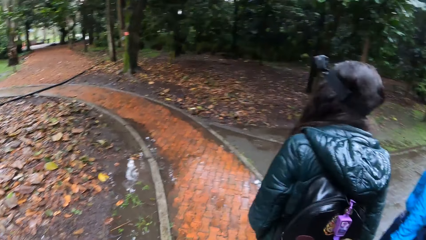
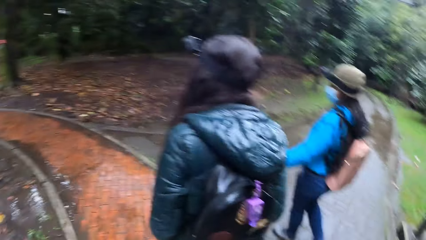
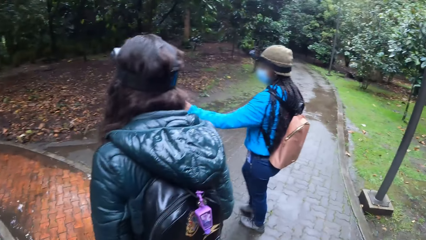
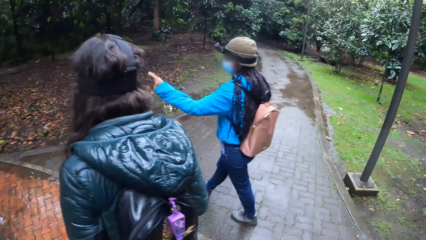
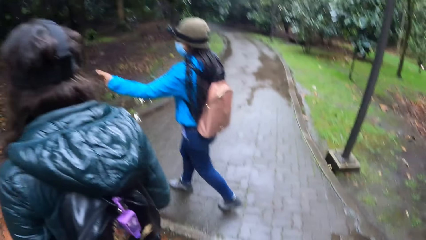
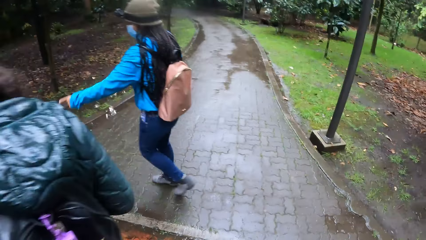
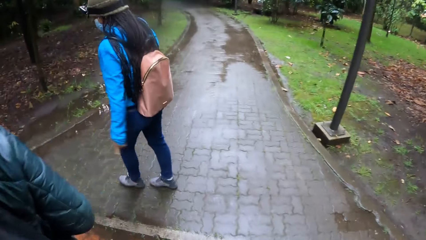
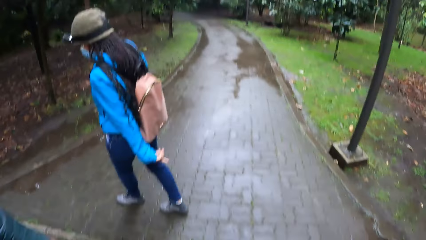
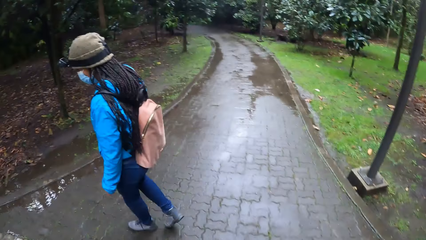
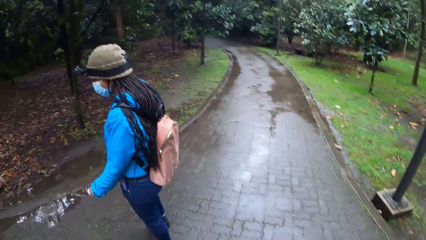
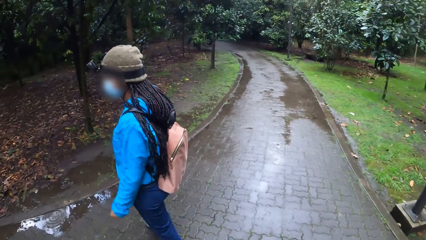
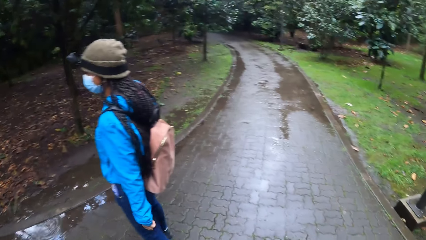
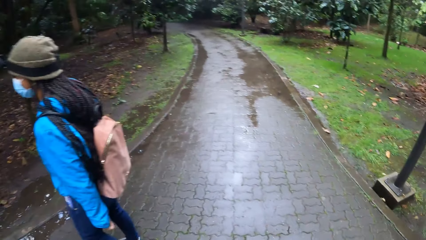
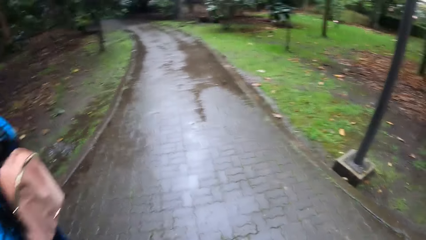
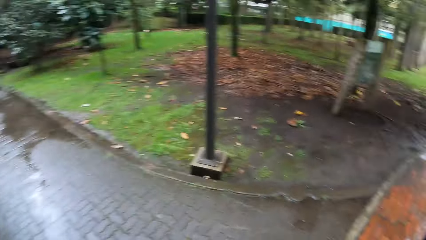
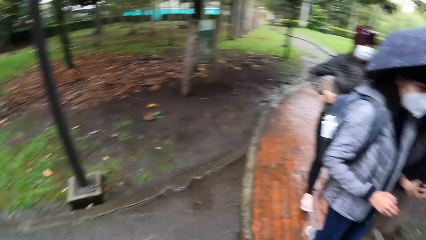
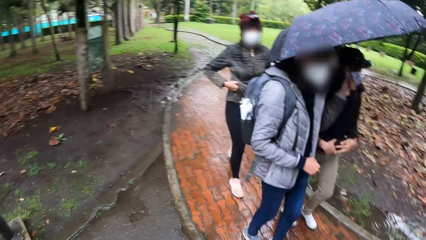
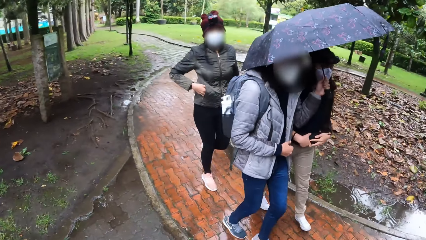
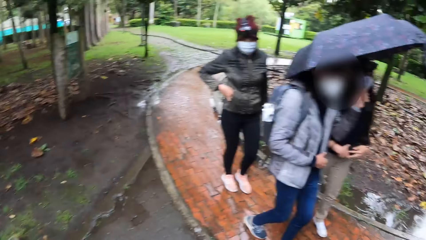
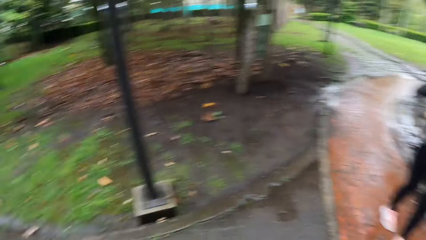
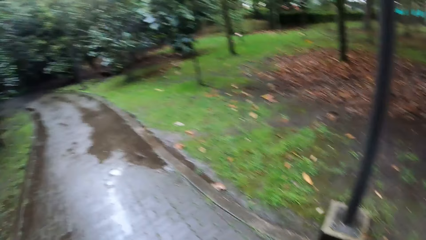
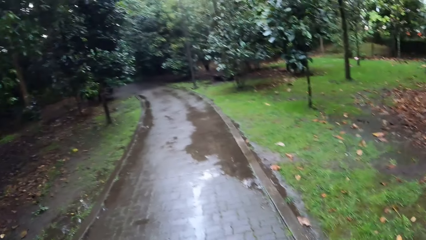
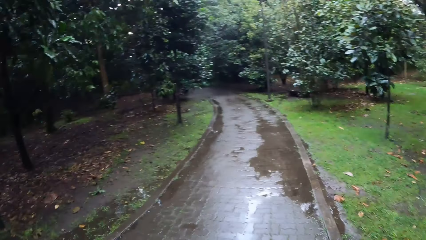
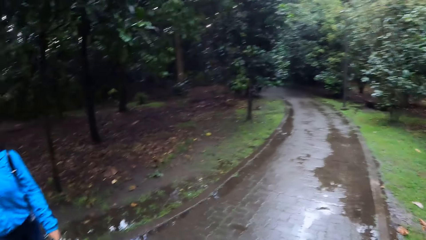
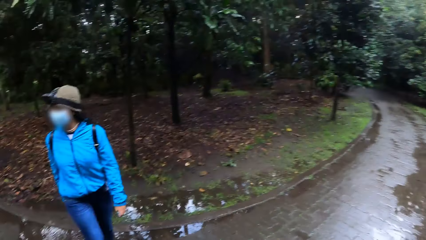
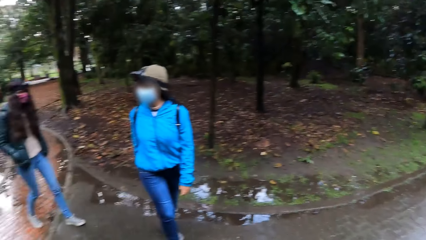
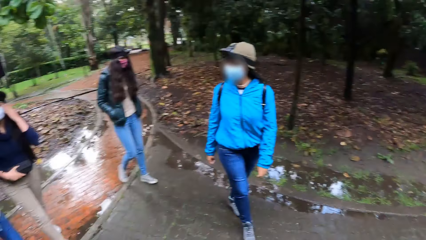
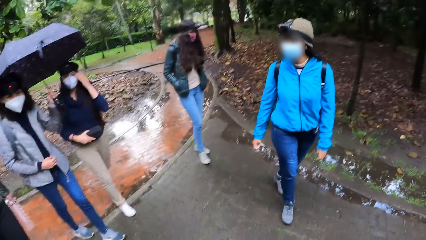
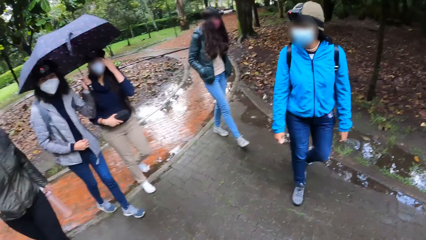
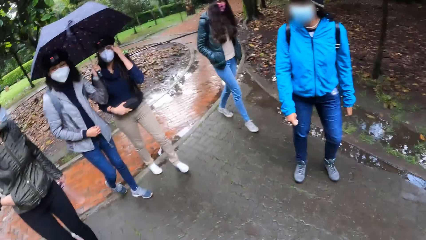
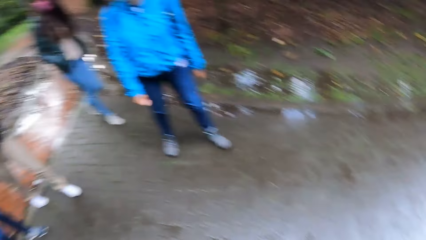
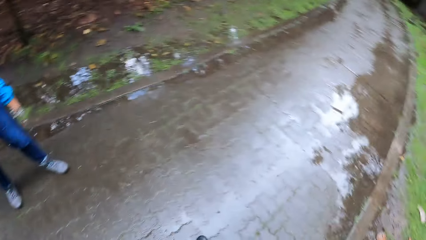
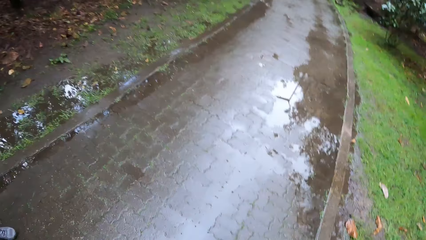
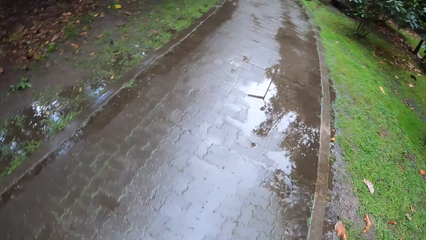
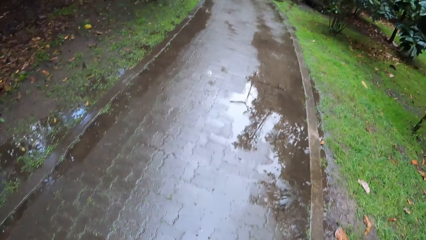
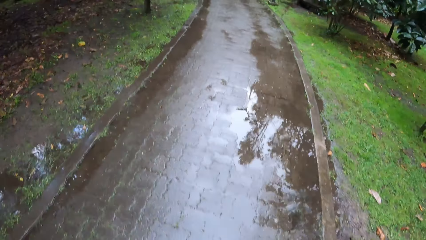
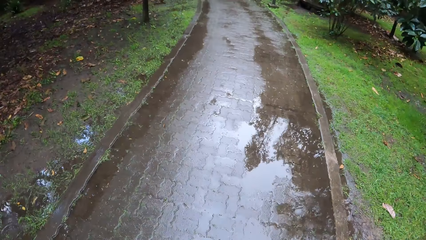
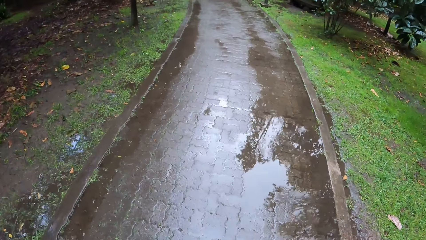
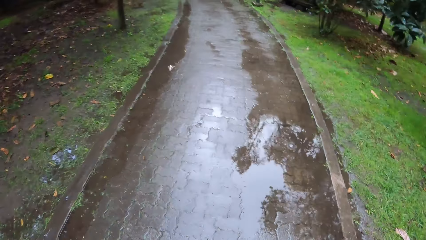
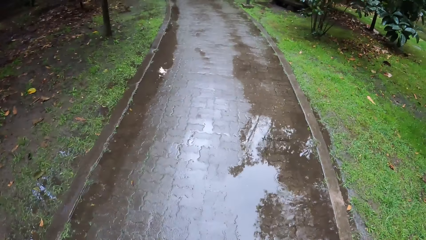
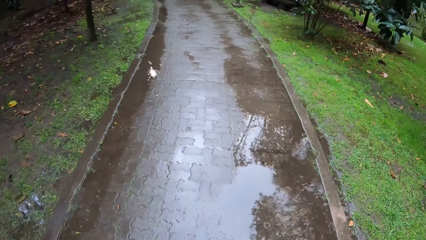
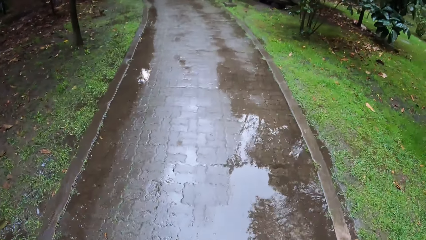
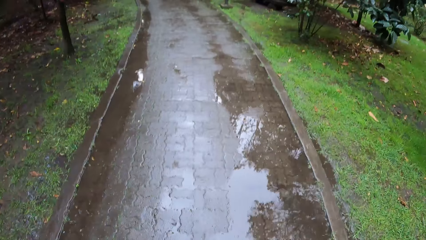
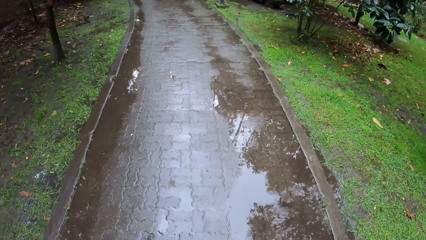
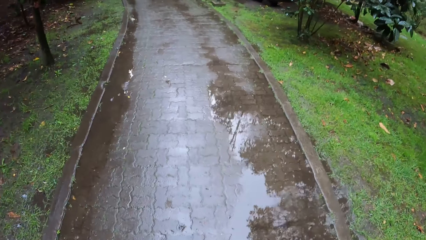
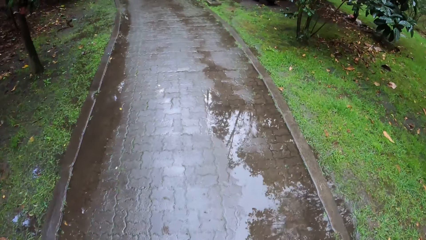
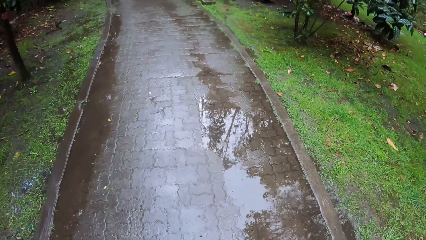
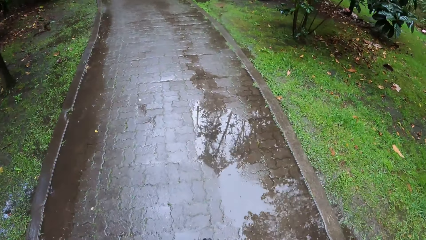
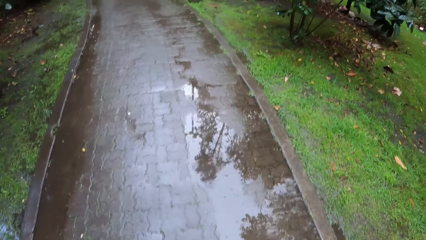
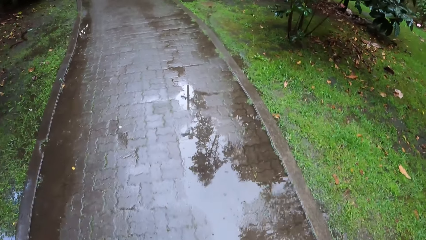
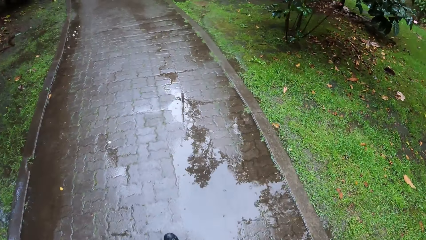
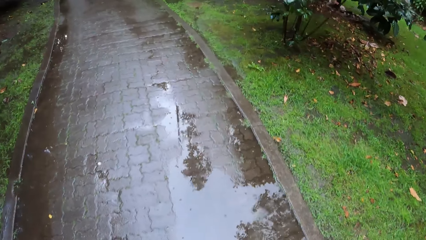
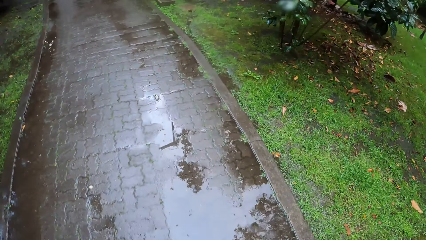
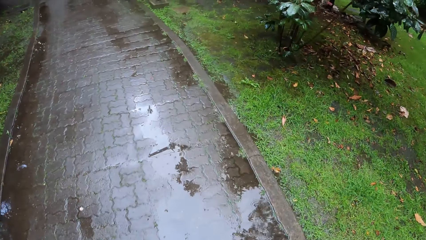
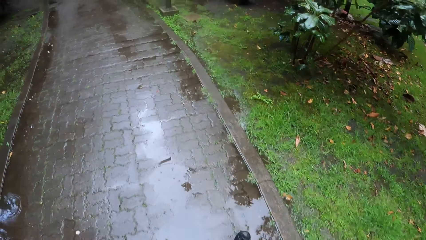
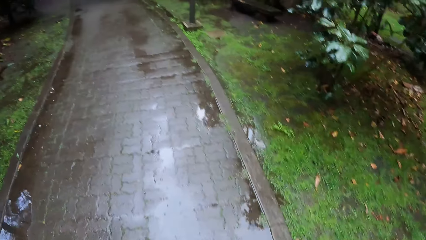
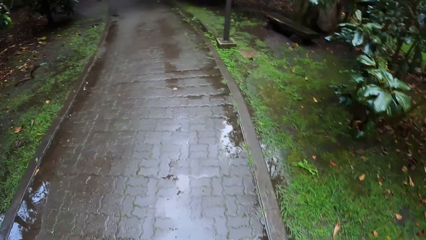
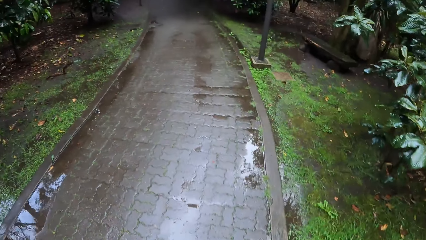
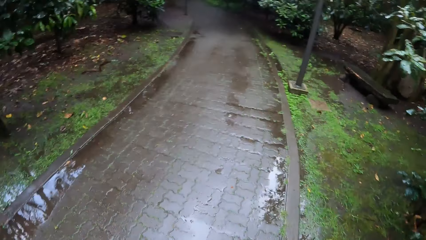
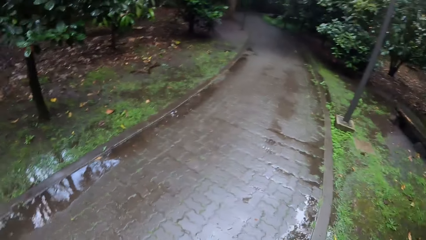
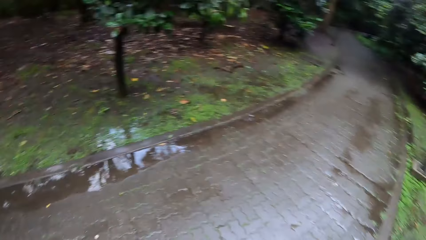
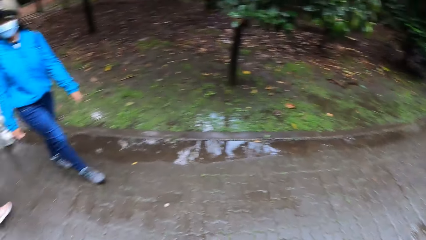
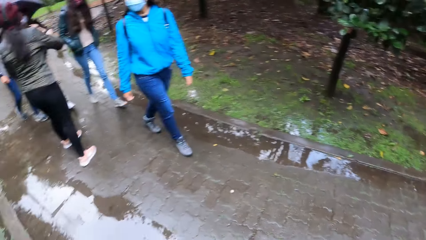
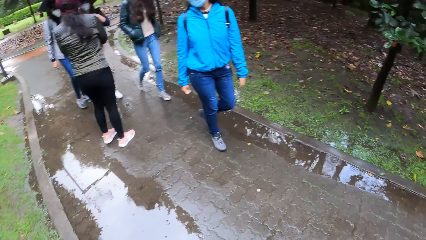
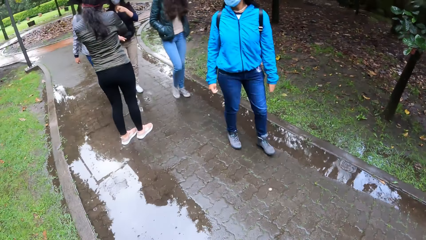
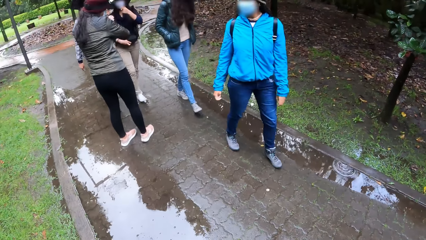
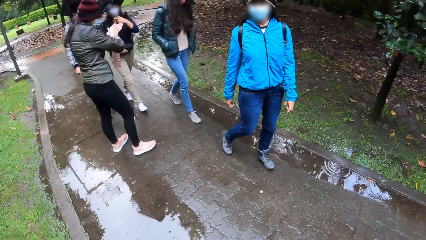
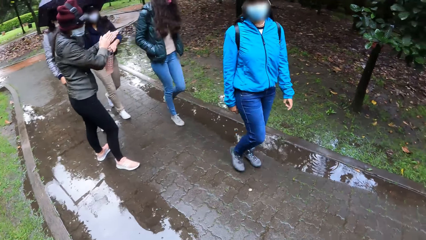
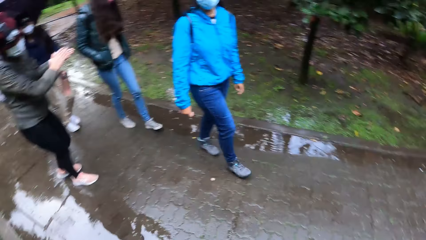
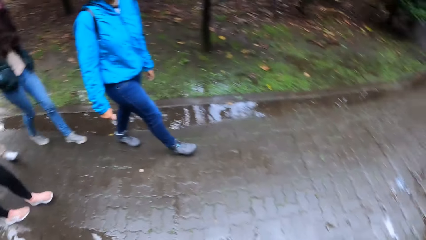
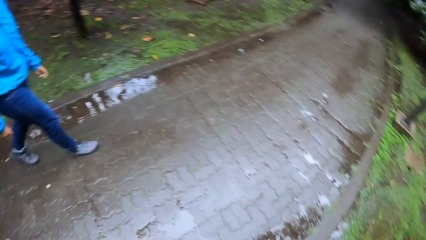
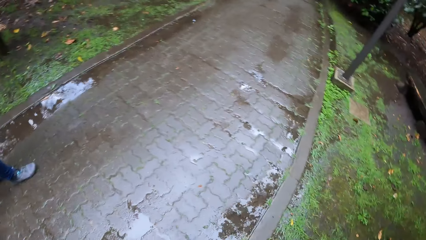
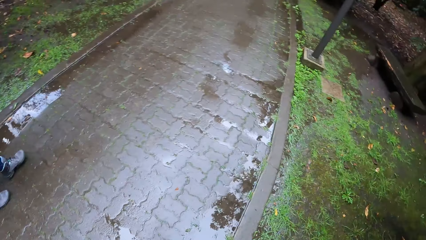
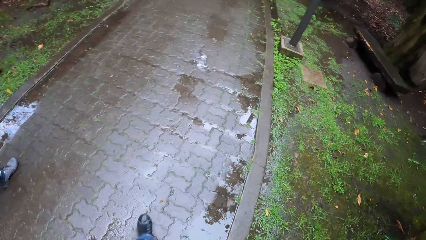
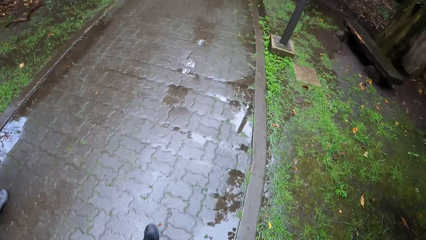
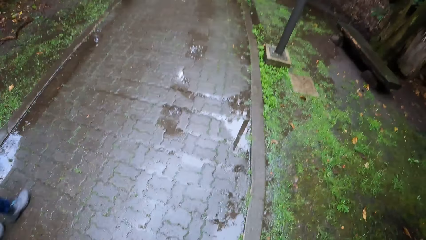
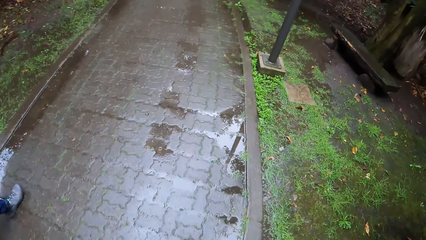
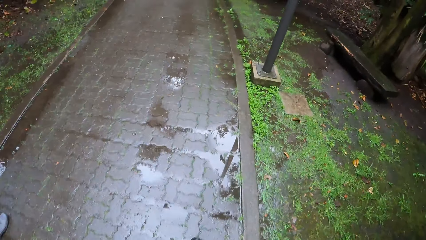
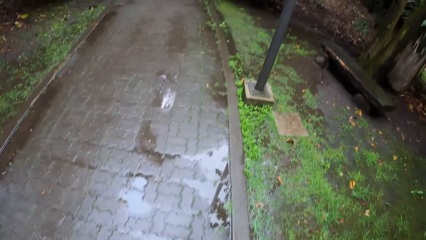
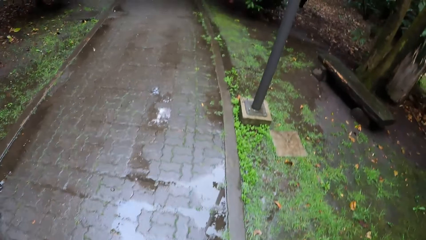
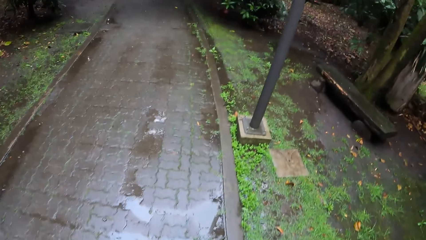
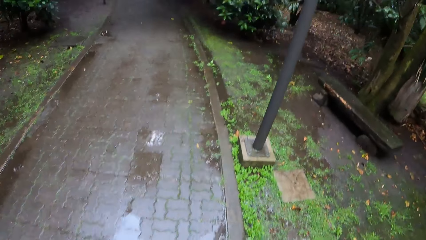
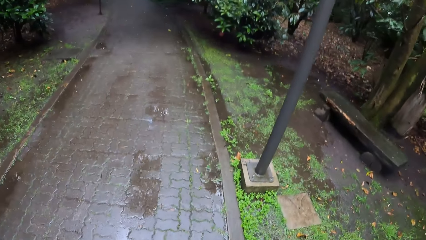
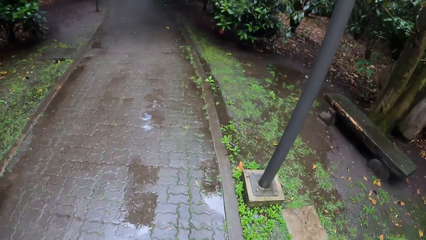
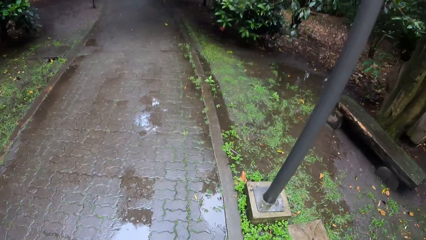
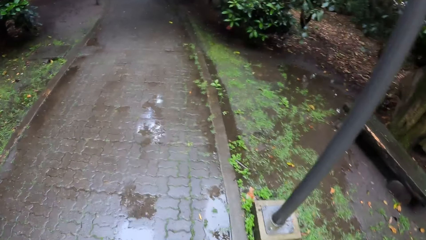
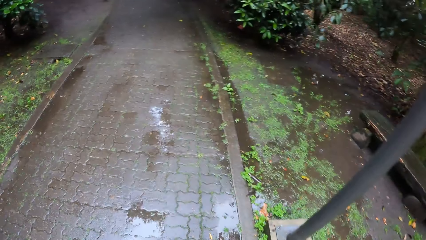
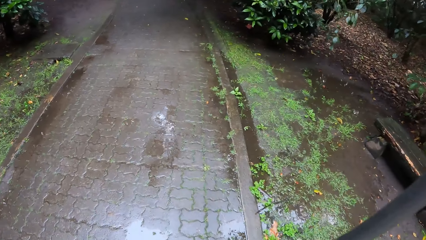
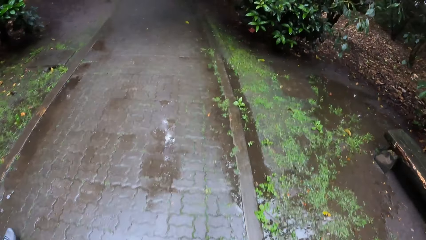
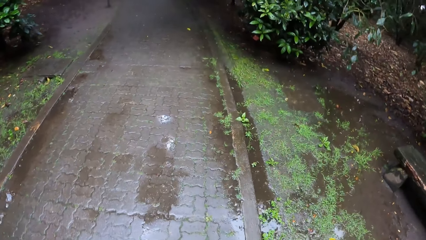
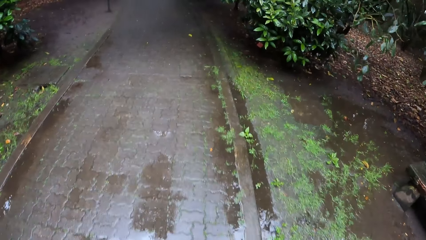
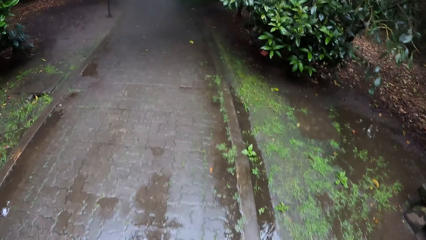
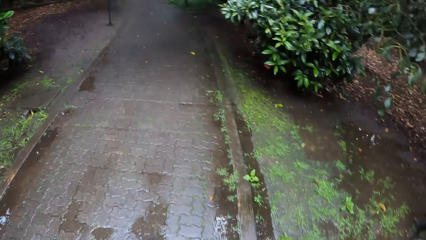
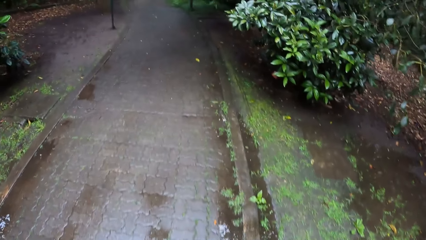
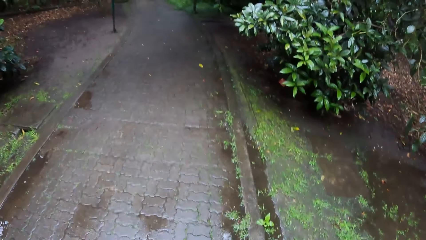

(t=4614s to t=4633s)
The camera wearer looks forward and walks. They look around. They walk on the footpath with the group of people. They look forward.
